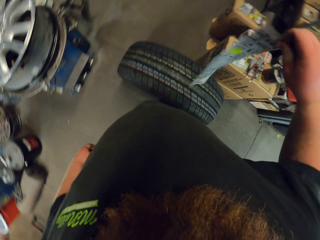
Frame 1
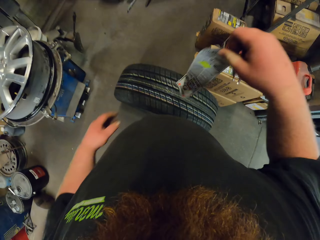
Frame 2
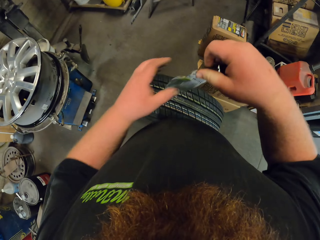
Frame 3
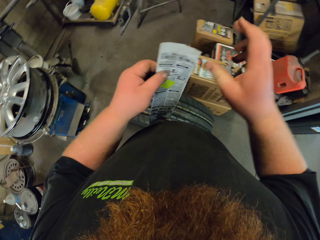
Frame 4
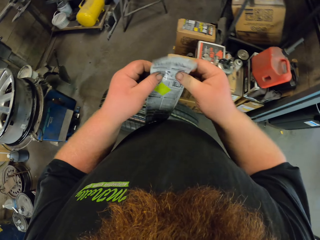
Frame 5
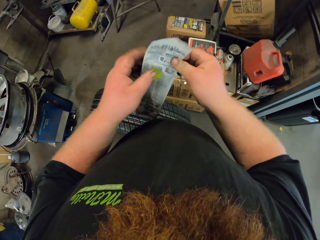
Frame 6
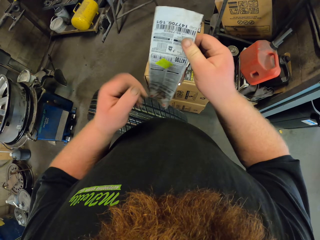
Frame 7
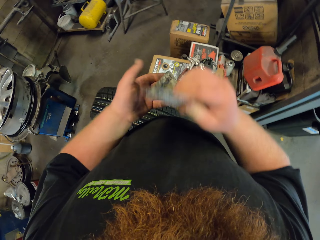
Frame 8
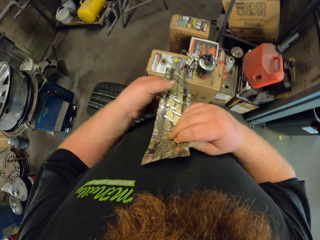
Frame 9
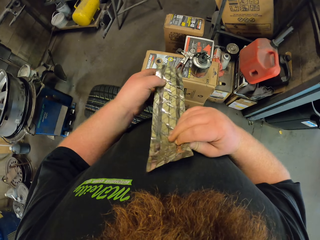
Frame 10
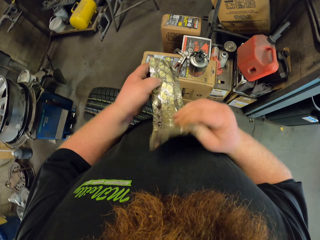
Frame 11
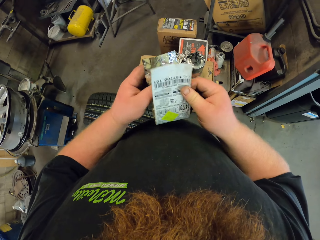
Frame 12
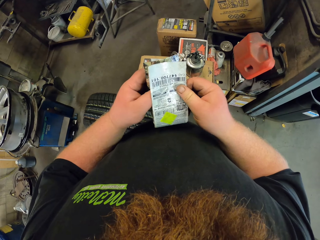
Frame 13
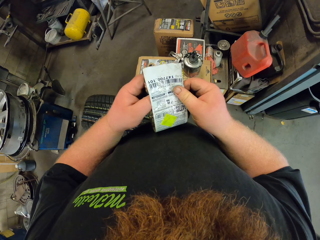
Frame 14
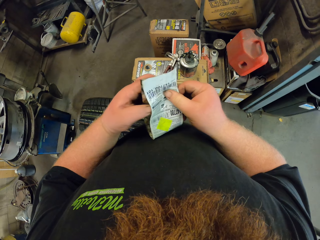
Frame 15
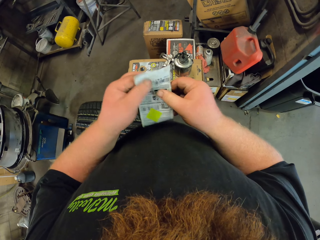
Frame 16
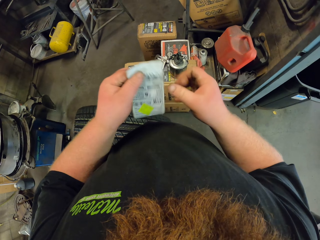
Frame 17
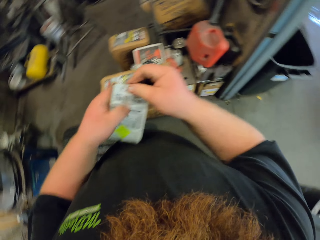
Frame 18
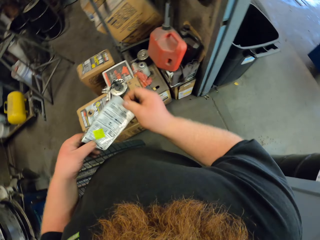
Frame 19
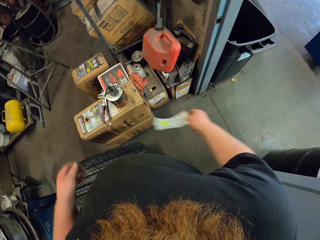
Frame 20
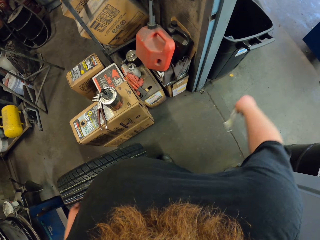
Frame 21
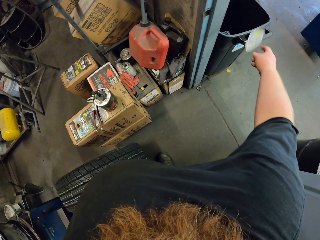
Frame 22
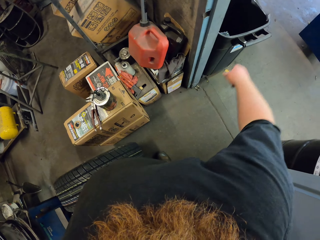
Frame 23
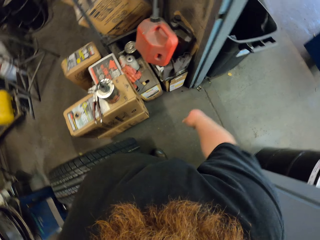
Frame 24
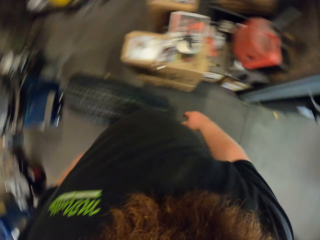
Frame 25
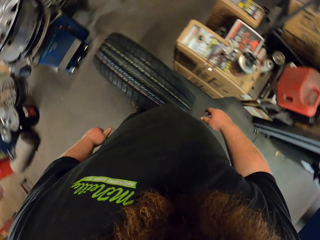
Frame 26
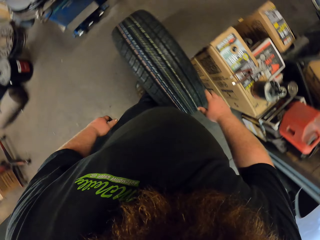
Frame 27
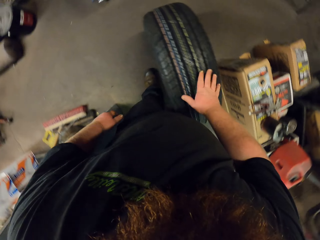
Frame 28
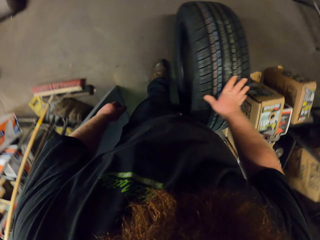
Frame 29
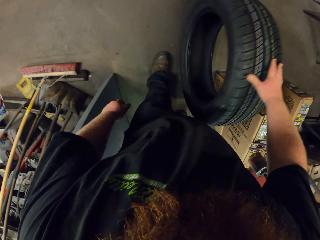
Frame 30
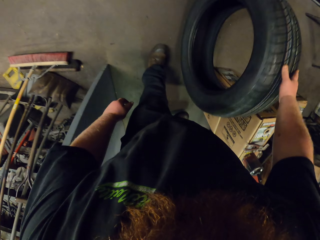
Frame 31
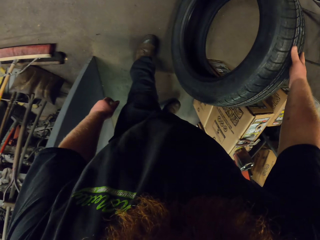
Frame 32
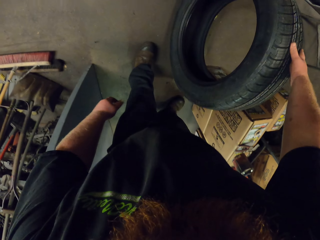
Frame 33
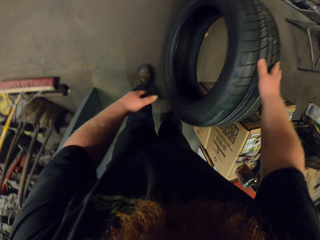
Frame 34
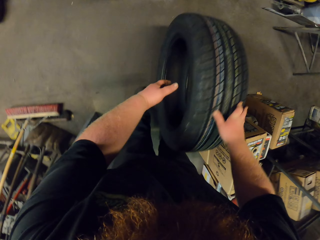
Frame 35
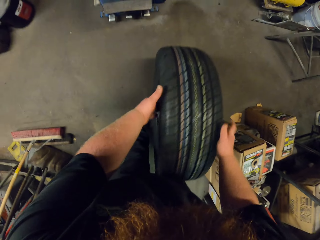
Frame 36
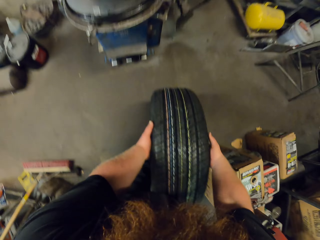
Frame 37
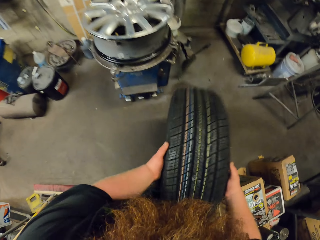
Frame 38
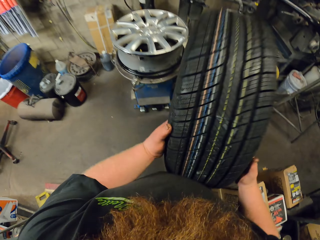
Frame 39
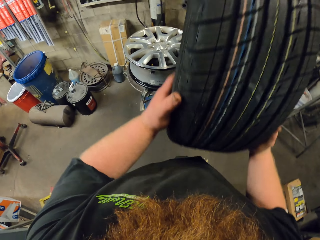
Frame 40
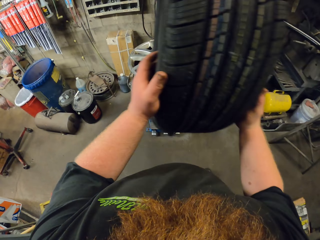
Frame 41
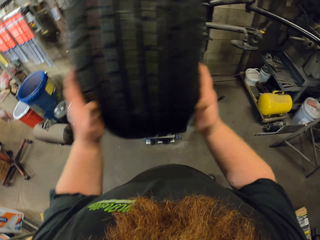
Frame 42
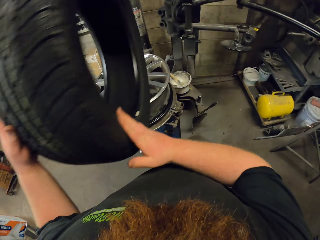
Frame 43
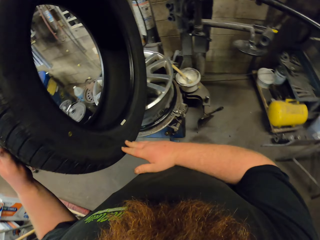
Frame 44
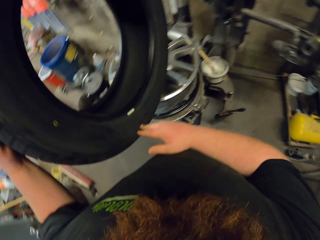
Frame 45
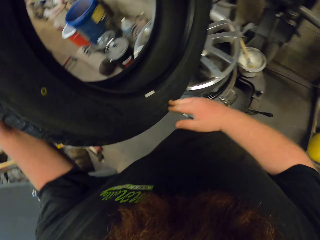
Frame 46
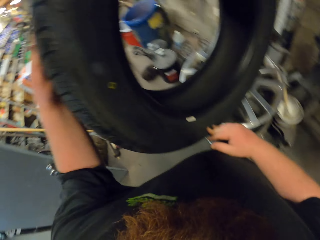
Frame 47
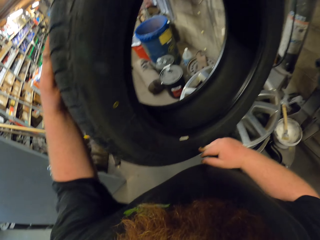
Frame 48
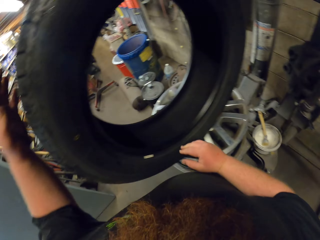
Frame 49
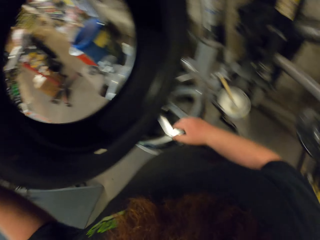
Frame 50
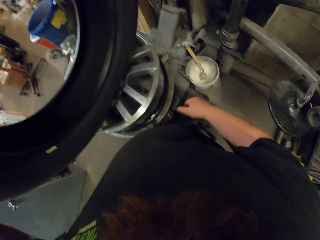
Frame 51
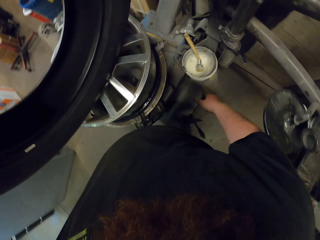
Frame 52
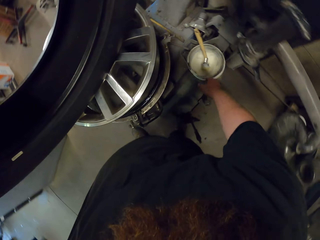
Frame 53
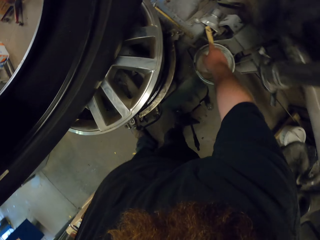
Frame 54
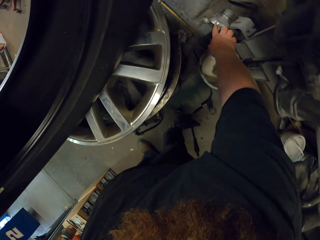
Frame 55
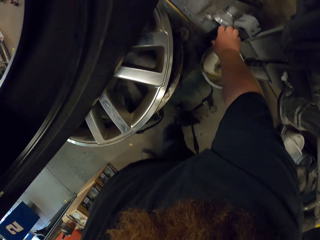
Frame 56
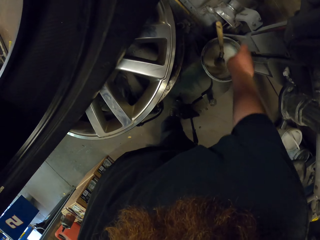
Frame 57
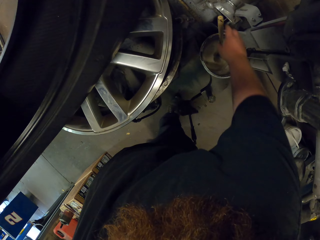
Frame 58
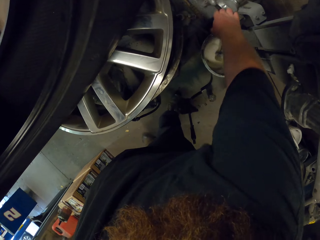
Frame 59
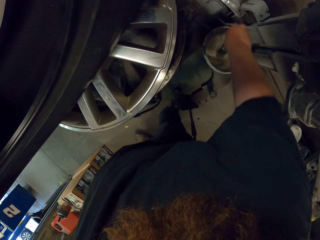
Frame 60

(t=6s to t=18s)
The camera wearer removes a sticker from the tire. They fold the sticker. They throw the sticker in a garbage bin. They lift the tire. They place the tire in a rim.

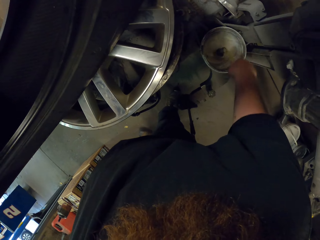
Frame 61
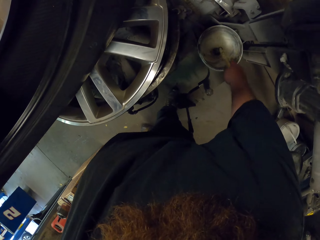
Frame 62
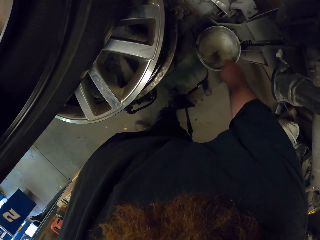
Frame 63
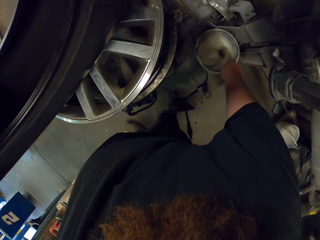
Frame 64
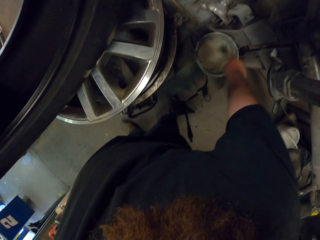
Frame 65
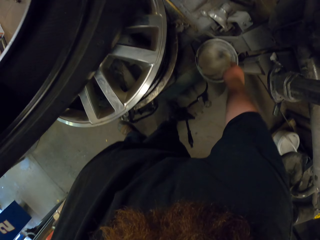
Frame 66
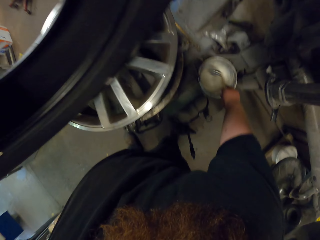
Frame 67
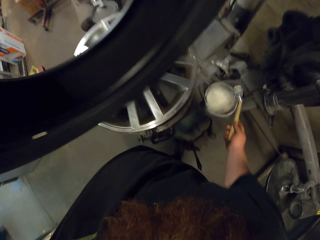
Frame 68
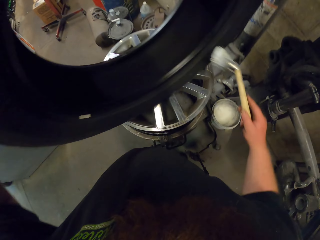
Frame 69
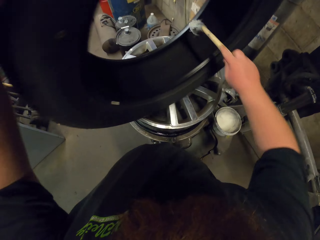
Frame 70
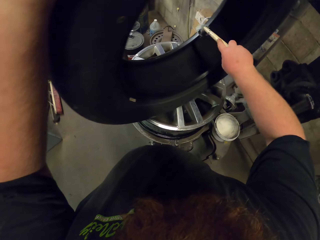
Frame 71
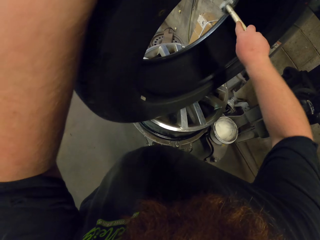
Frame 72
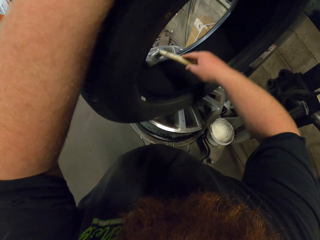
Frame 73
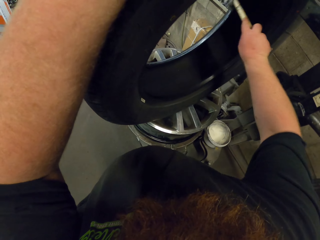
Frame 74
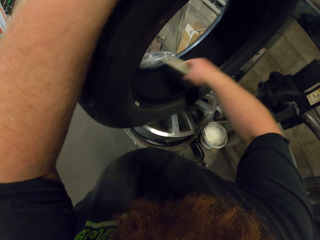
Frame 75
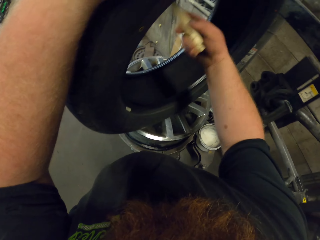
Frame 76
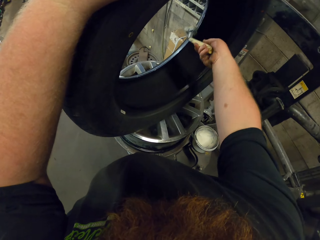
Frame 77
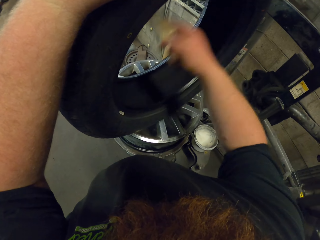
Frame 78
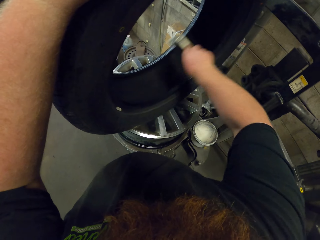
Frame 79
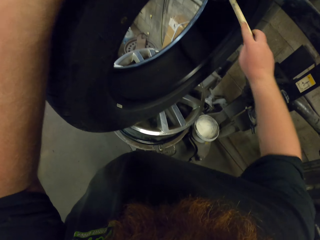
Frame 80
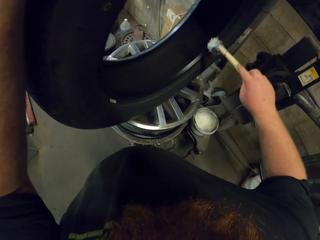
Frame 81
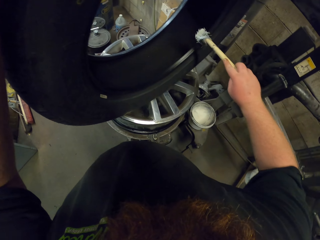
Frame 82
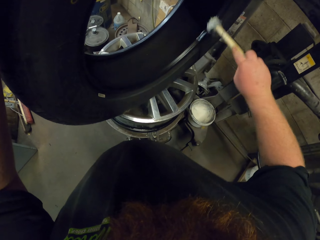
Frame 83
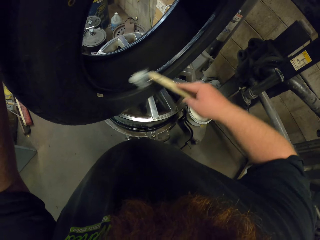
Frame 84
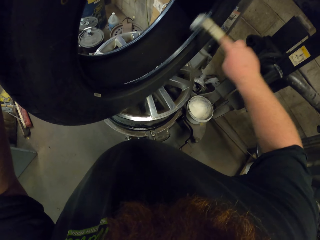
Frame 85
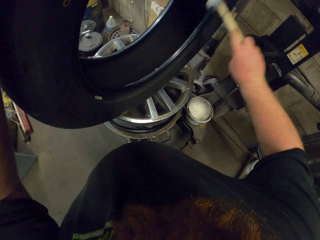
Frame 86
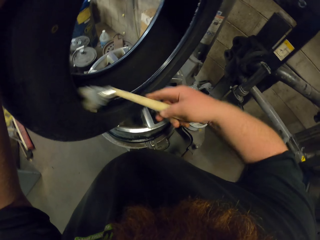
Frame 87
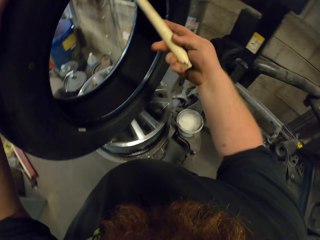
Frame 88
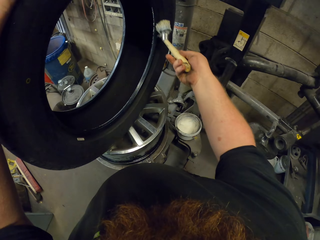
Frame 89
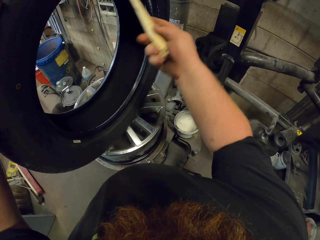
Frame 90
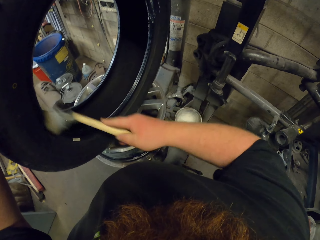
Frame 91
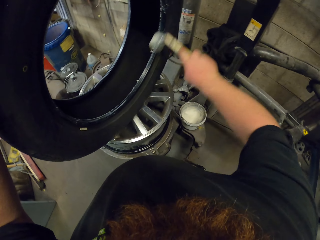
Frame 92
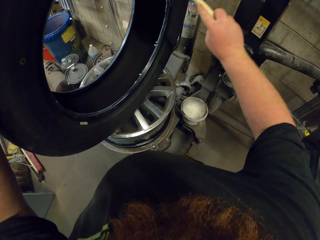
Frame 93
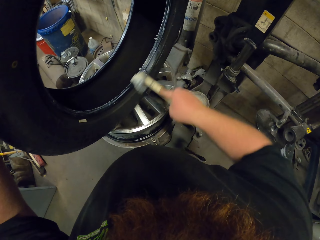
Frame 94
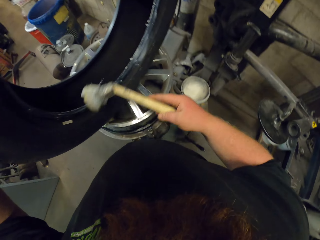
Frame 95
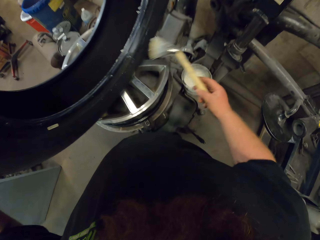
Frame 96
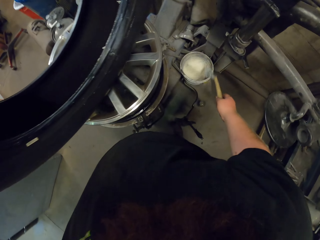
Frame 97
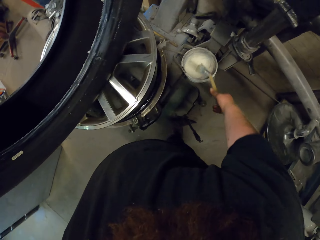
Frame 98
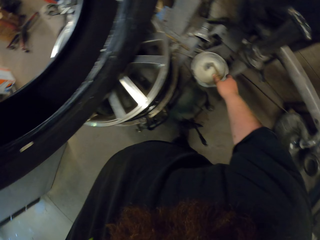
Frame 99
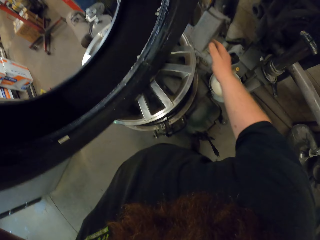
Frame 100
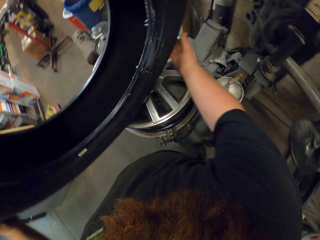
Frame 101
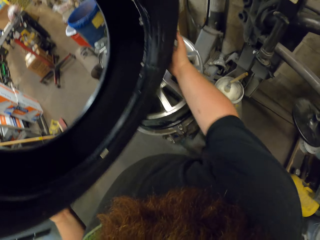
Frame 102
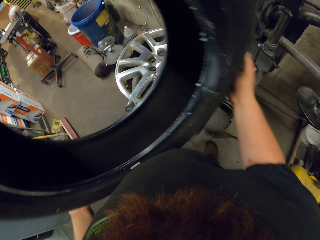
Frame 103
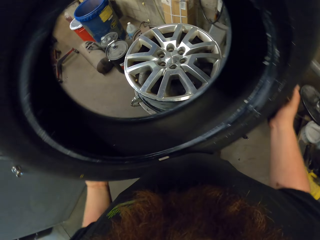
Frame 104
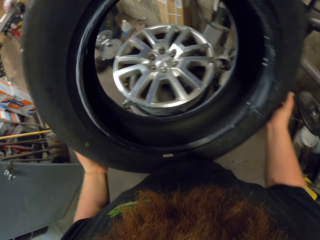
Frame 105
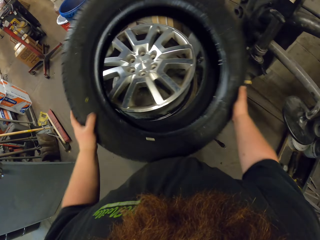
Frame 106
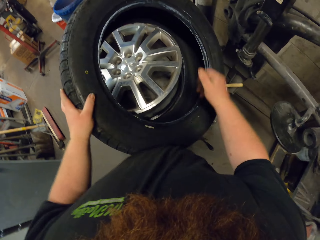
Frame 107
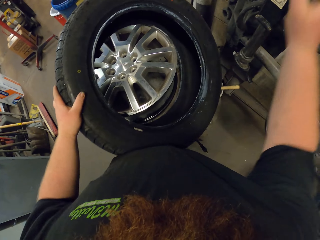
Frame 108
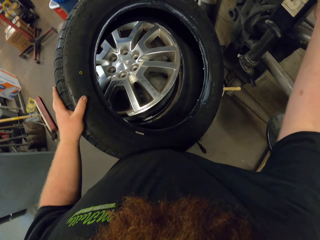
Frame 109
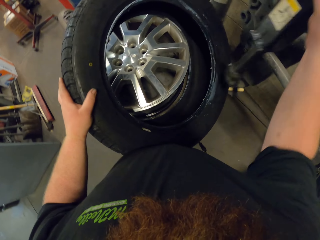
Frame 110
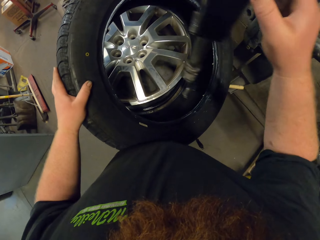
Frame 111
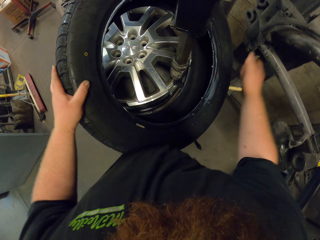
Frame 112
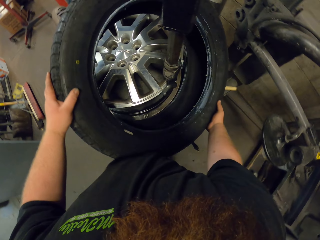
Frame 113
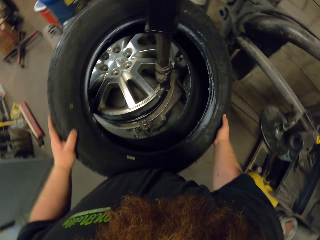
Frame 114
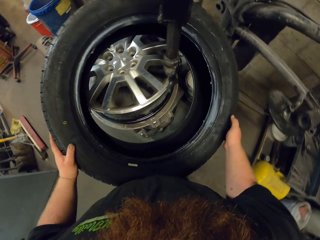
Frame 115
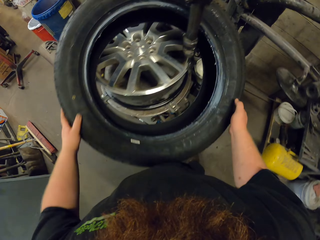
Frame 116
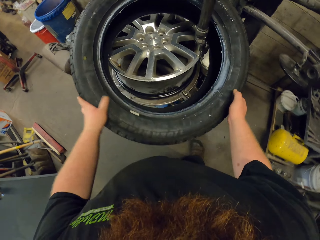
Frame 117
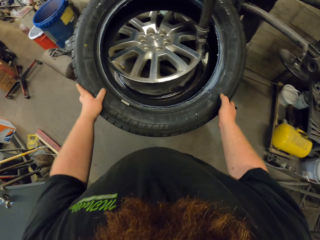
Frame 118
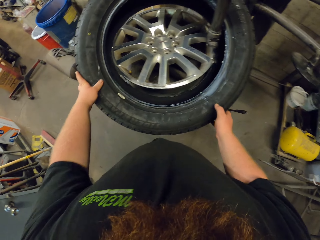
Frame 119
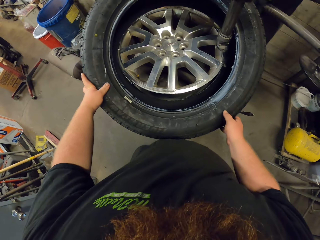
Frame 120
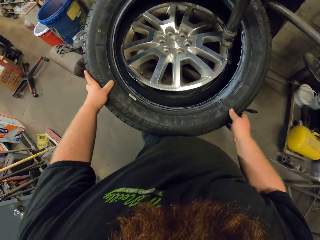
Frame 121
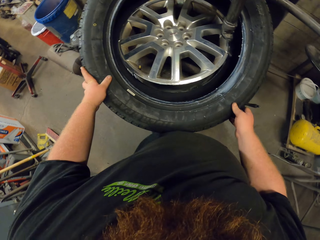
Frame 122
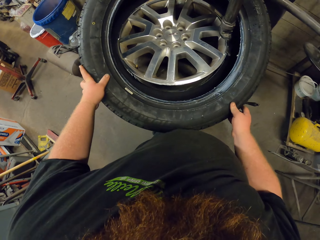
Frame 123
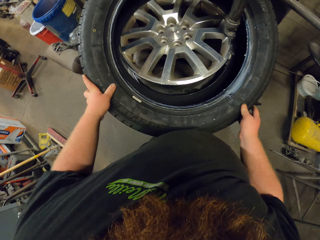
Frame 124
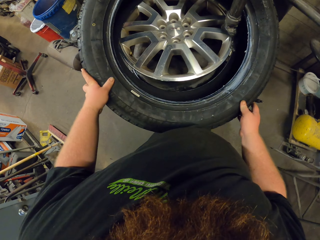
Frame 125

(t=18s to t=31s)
The camera wearer mixes something with a brush. They pick something, spin something and apply something on the tire. They put the brush into something in the bin. They put the tire in the rim. They adjust the rim aligner. They pull something.
